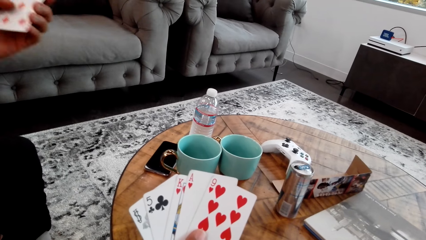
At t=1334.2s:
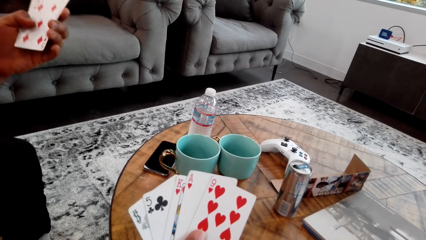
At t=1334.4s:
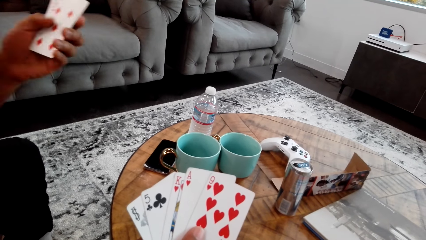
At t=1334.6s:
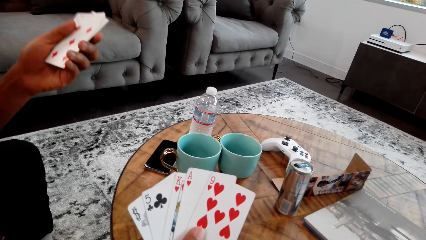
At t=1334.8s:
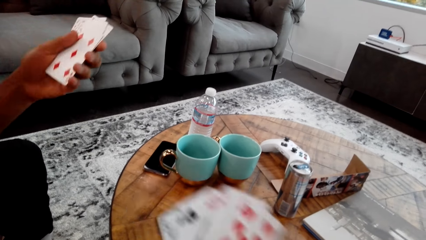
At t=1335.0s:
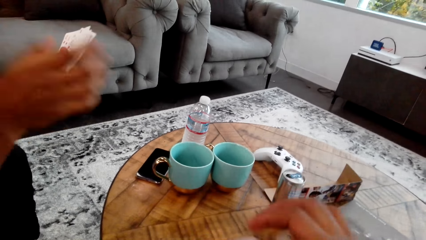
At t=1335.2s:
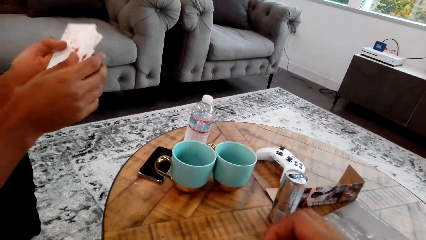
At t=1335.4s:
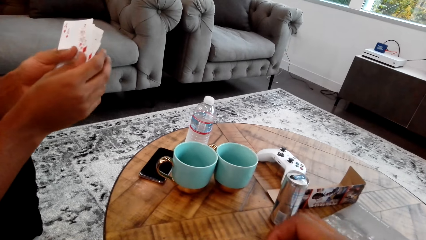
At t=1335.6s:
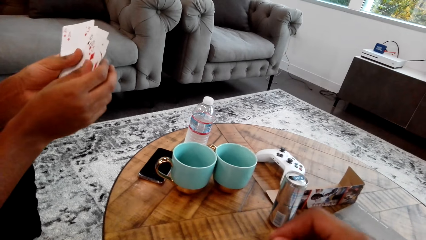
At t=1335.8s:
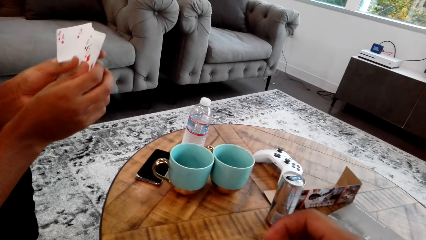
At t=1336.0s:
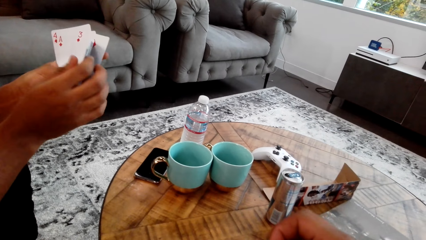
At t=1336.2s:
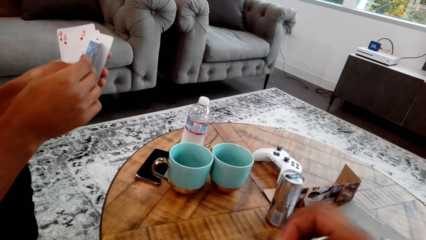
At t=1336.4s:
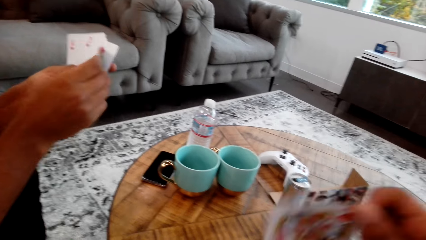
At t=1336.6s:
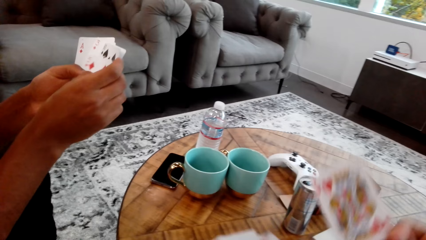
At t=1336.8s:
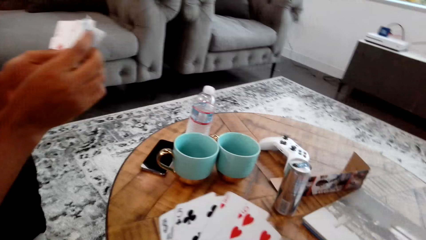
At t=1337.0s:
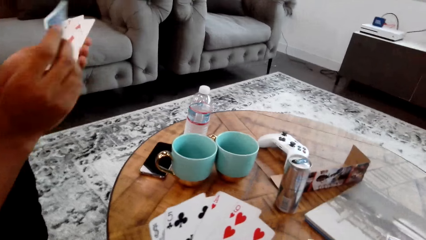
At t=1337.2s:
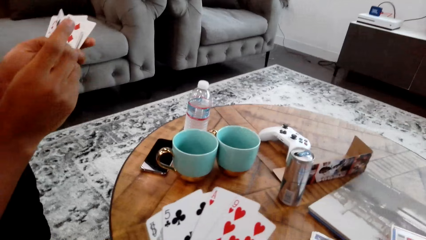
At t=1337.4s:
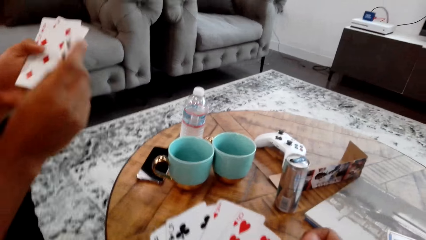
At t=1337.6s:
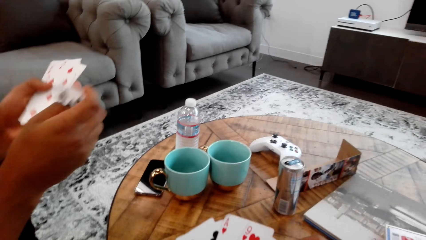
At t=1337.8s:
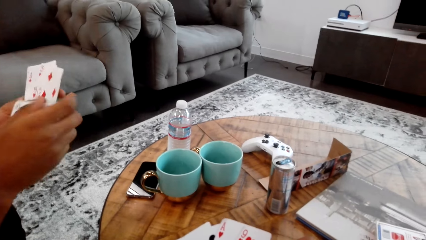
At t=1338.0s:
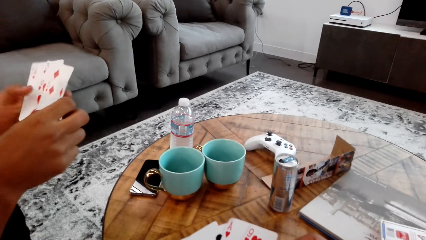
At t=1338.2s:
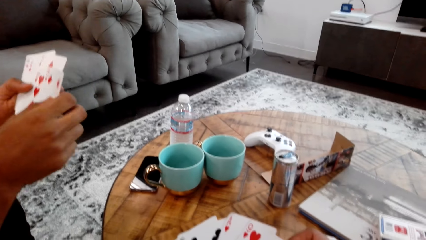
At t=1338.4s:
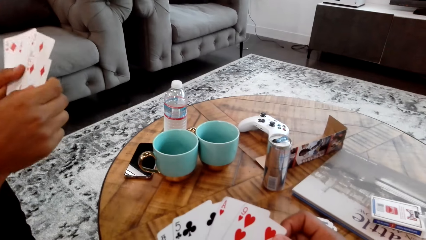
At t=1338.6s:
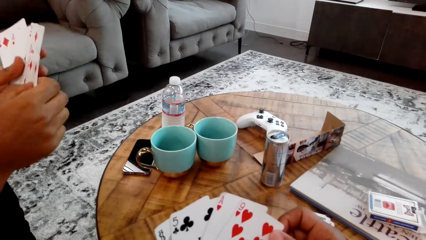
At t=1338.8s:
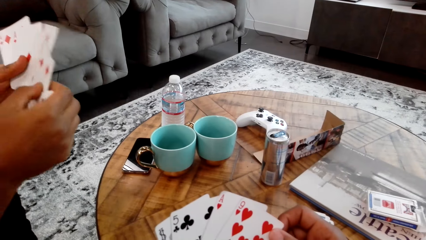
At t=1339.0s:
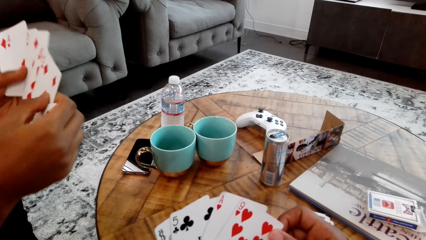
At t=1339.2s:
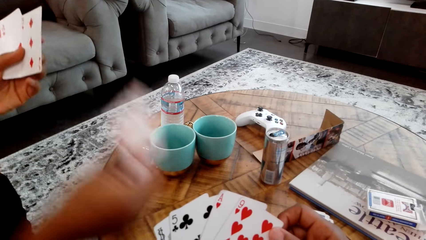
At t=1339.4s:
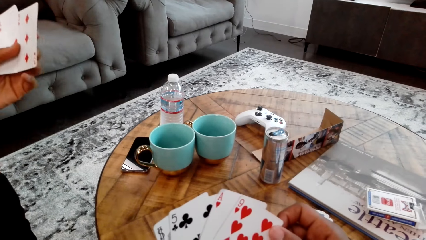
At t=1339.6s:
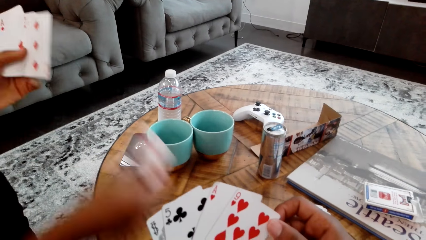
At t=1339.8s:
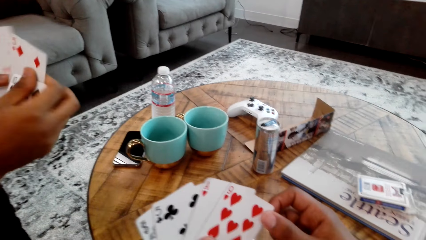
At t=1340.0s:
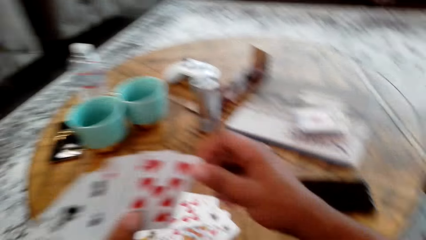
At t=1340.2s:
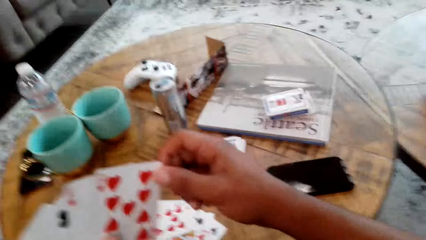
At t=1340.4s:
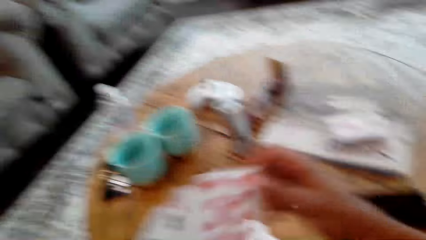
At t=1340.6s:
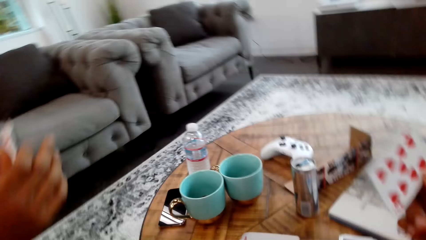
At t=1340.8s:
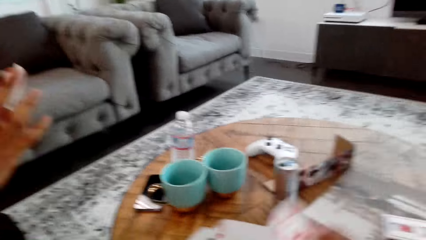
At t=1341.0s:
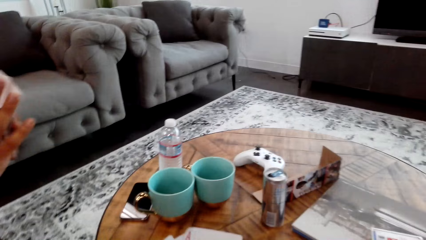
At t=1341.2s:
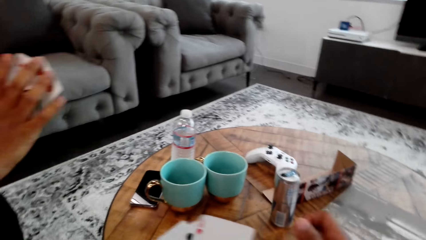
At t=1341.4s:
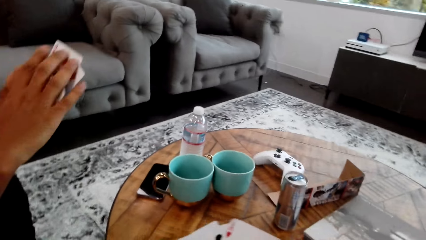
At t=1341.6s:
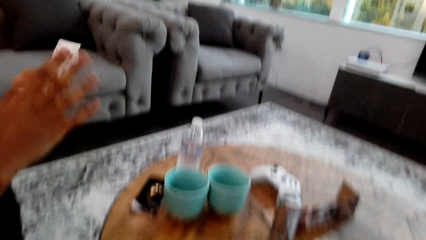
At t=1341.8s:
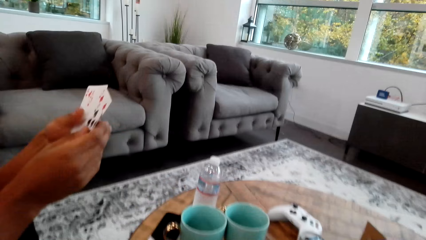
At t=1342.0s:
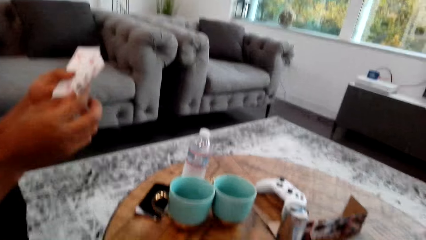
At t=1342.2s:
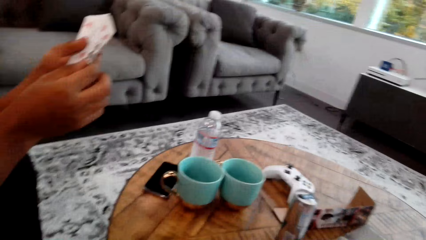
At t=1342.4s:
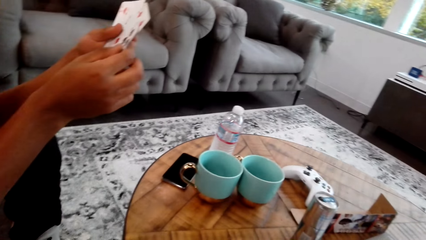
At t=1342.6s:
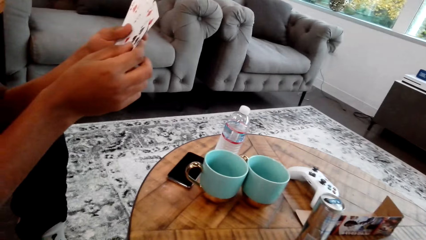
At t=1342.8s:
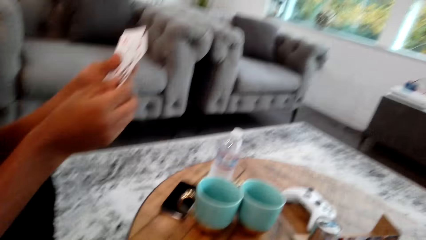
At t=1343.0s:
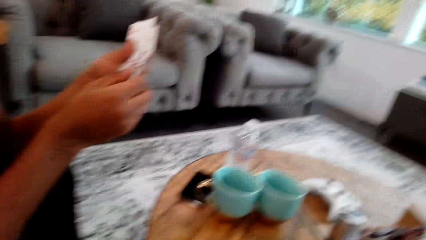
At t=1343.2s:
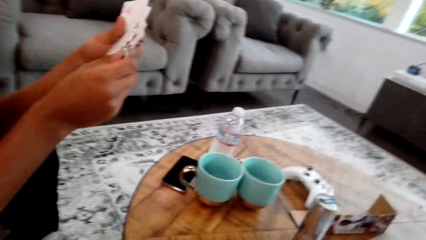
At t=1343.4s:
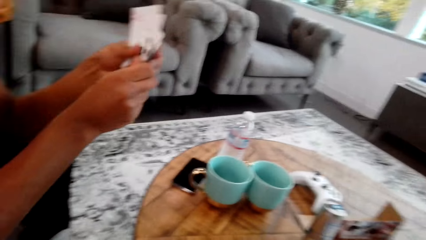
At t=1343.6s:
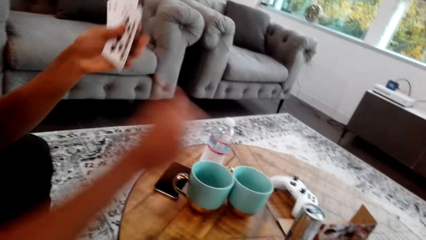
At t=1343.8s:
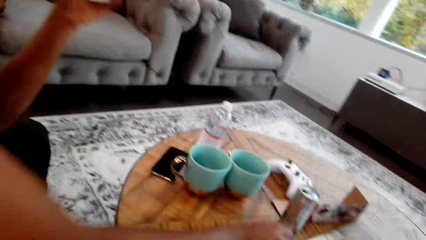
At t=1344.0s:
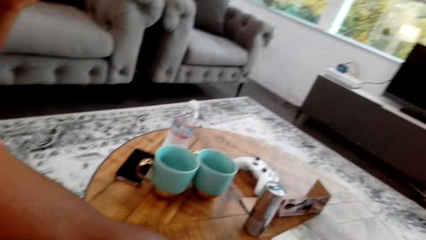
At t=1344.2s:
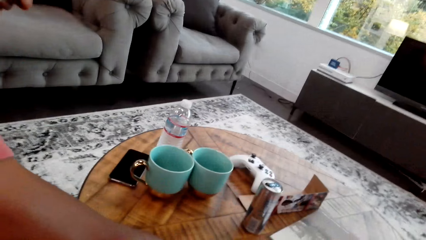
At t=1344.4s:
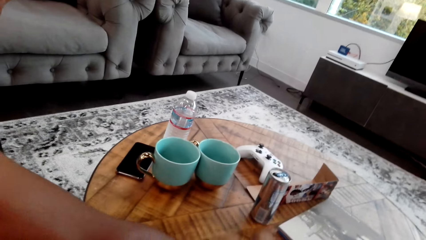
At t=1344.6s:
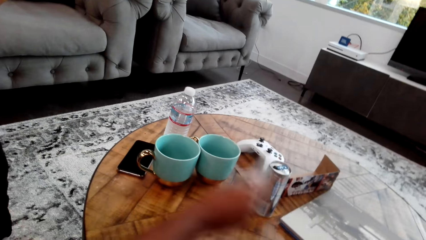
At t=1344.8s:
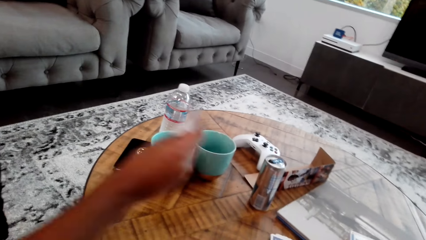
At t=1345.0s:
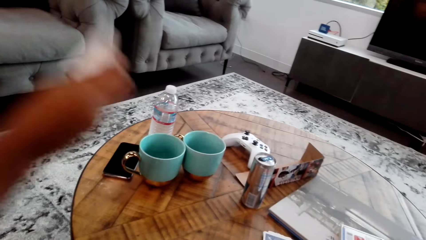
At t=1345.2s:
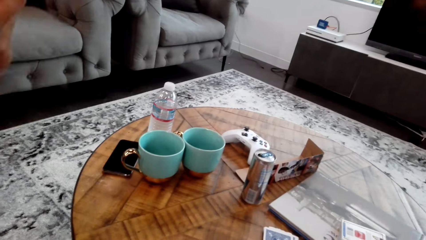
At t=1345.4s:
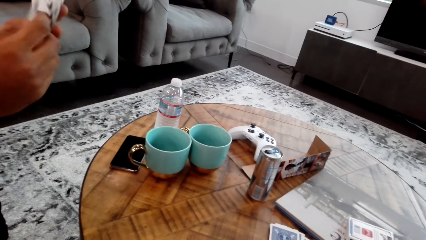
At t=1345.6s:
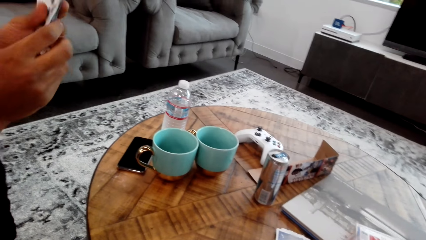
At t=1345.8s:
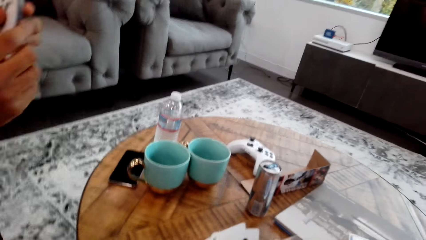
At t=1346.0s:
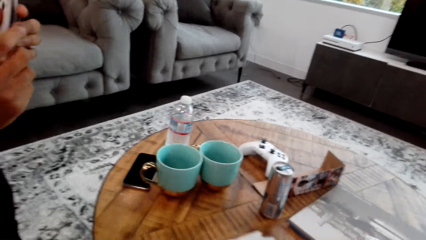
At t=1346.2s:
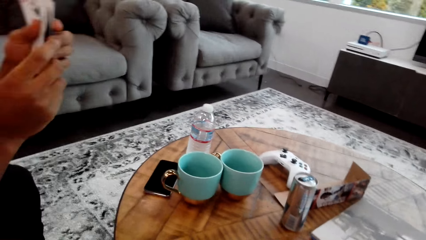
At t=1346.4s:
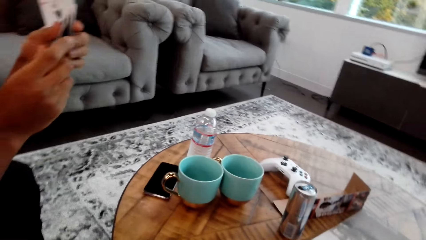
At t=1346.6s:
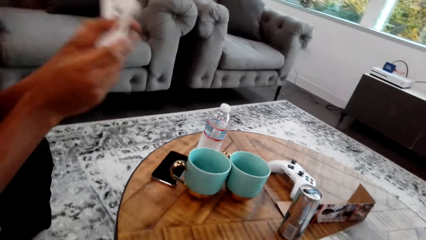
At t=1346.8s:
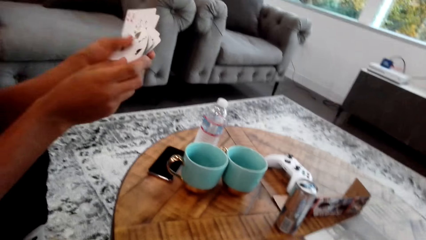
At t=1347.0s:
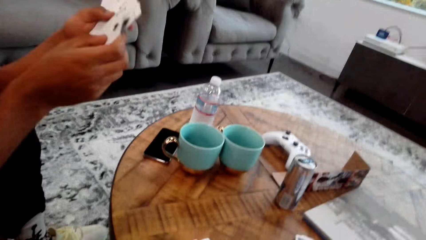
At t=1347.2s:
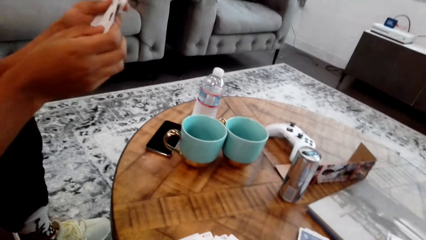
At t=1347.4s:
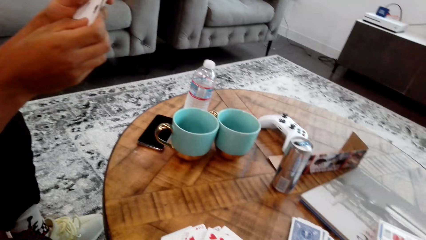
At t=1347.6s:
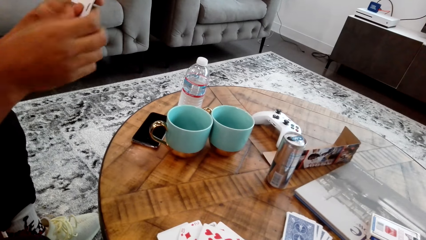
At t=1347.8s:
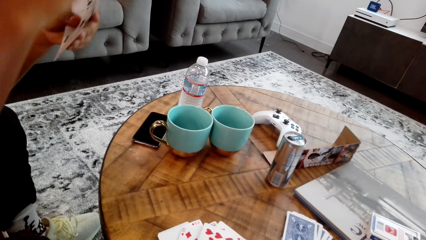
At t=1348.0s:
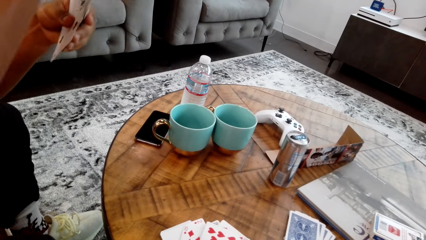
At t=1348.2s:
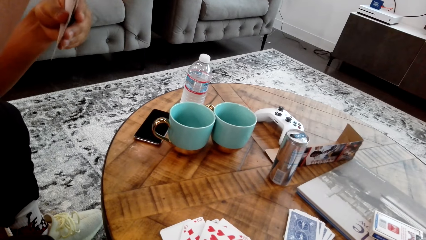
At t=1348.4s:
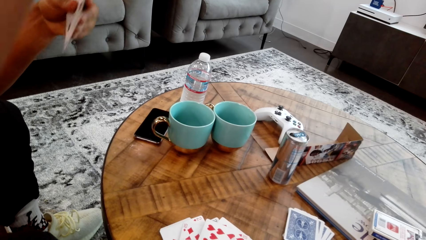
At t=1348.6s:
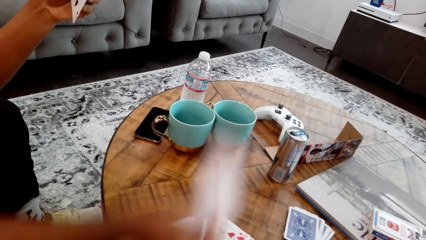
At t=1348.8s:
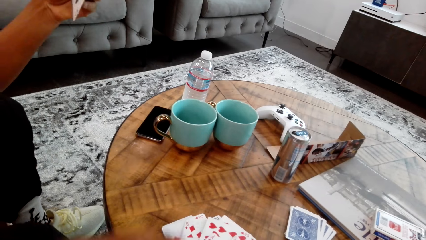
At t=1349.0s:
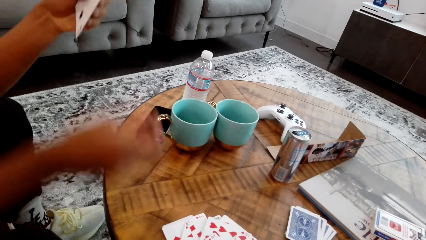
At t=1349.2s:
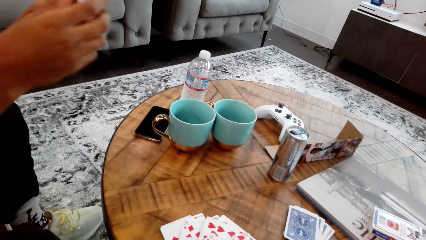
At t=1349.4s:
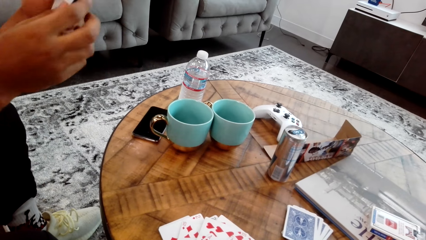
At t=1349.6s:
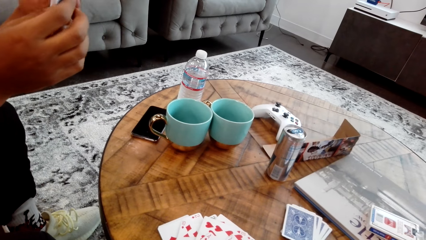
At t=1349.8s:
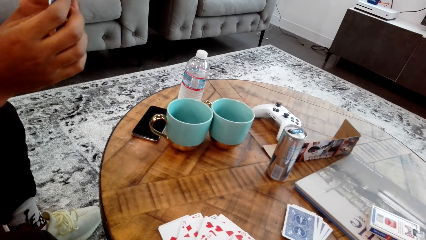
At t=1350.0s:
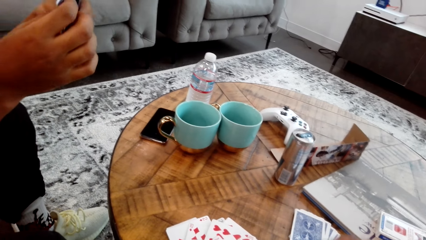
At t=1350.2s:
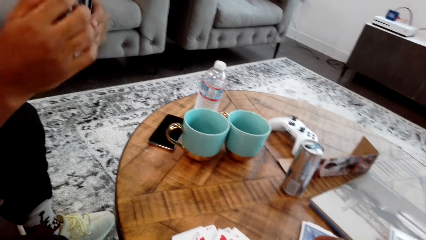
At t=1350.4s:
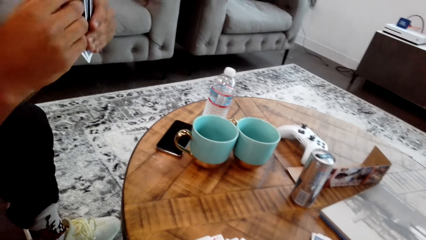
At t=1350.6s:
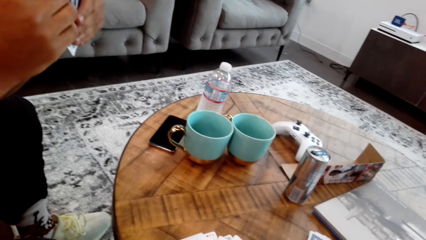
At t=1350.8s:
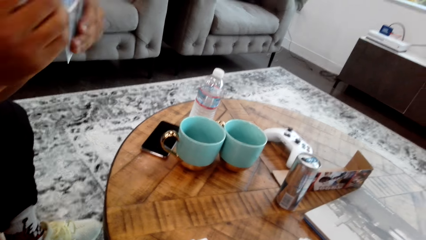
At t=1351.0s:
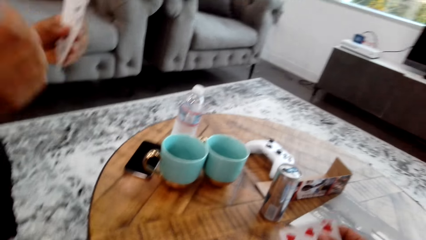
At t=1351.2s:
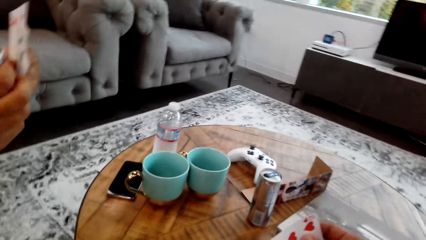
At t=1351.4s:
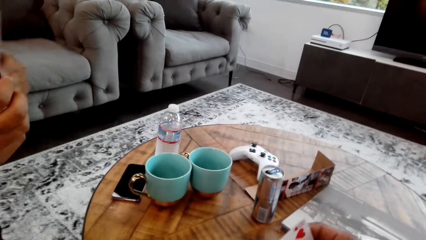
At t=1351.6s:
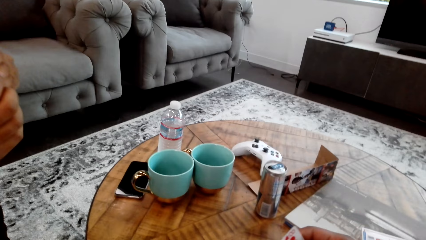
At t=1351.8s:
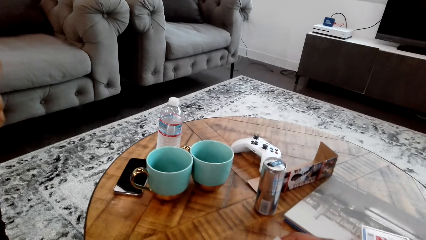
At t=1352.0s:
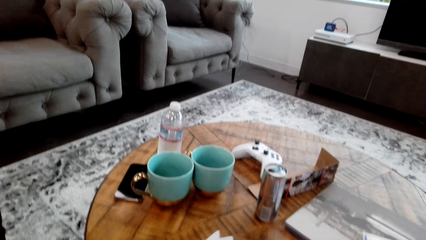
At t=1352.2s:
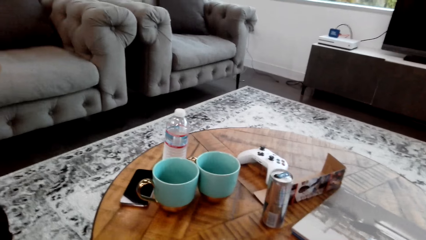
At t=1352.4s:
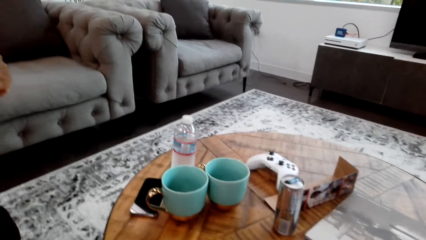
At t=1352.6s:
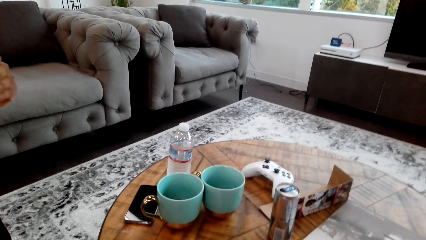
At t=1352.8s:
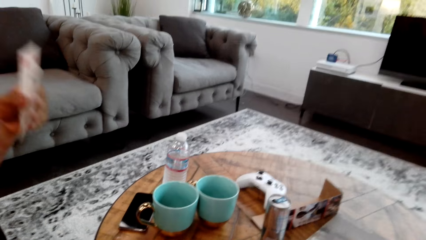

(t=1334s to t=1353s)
A man counts cards with both hands. The camera wearer takes a card from his hand. He puts the card on the table. He counts cards with both hands. He takes a card from his hand. He puts the card on the table. The man counts cards with both hands. The man places cards on the table.
